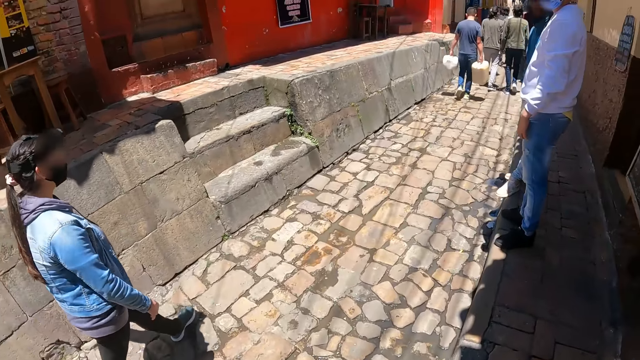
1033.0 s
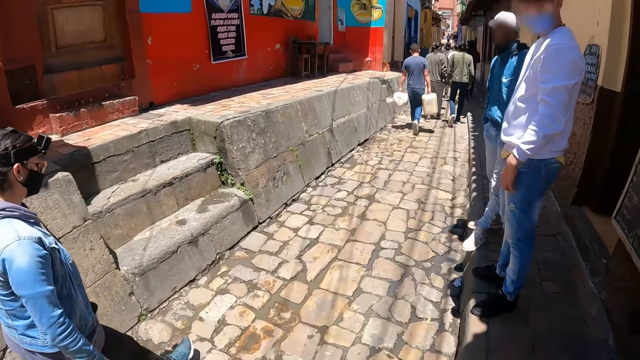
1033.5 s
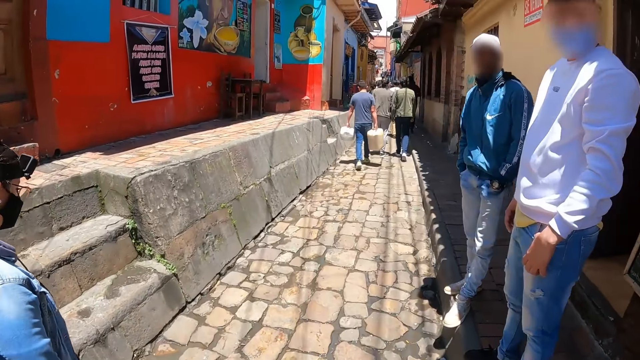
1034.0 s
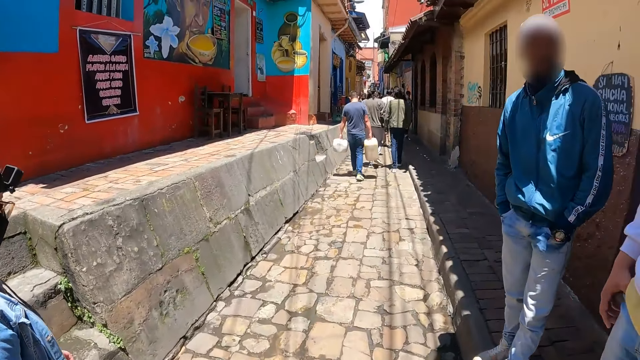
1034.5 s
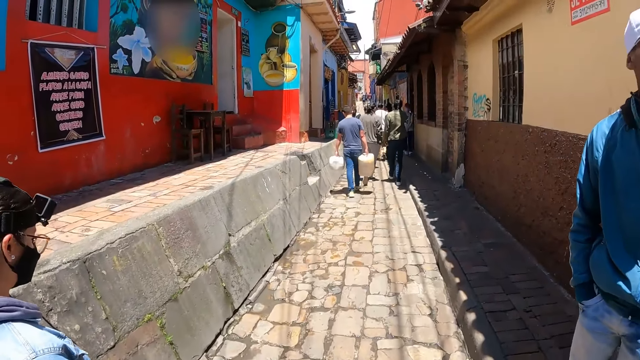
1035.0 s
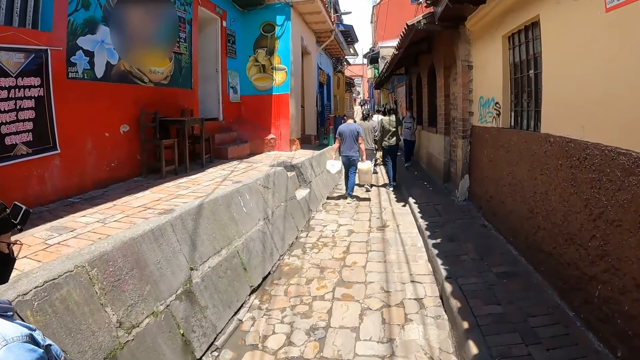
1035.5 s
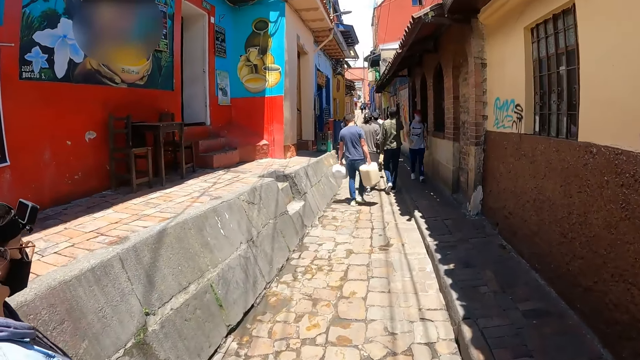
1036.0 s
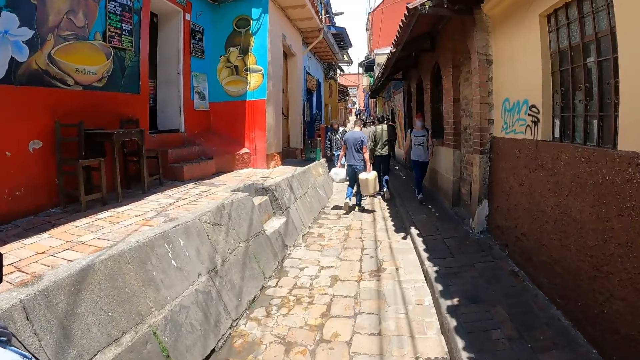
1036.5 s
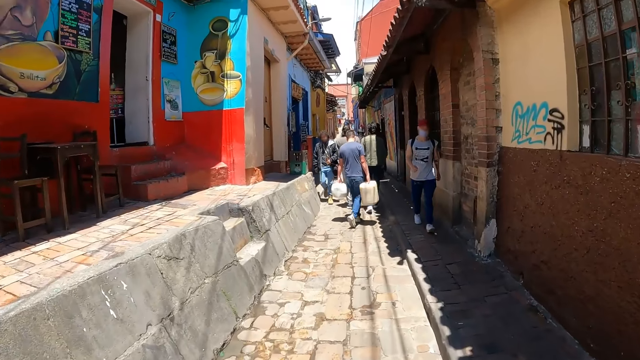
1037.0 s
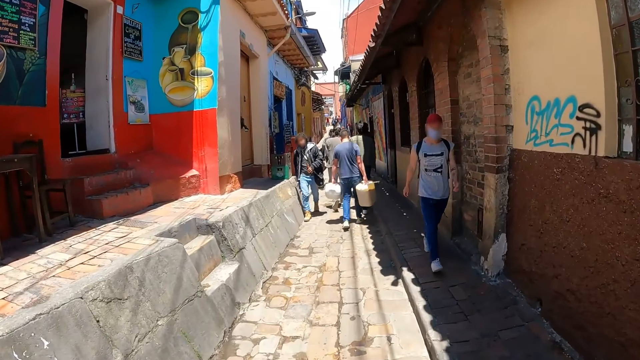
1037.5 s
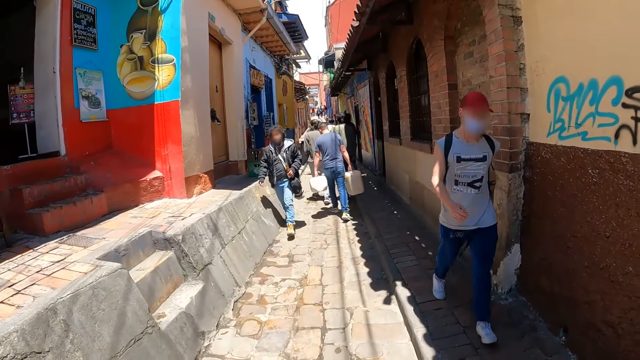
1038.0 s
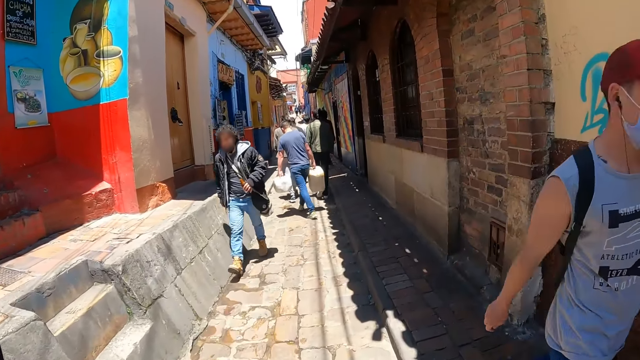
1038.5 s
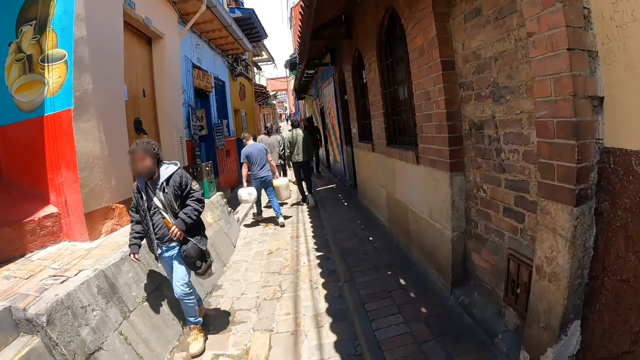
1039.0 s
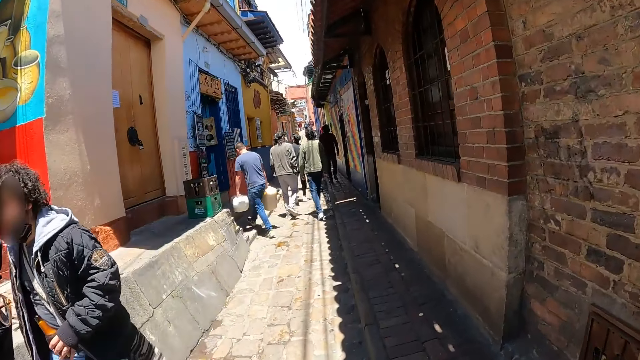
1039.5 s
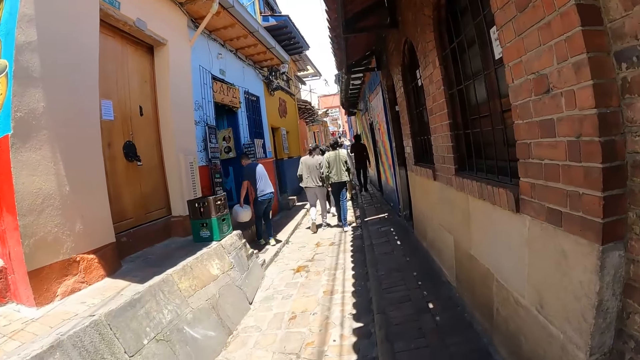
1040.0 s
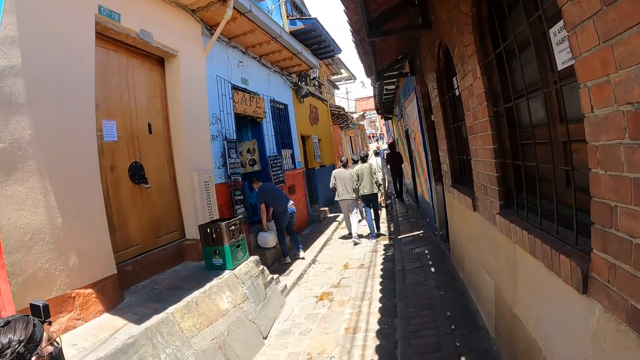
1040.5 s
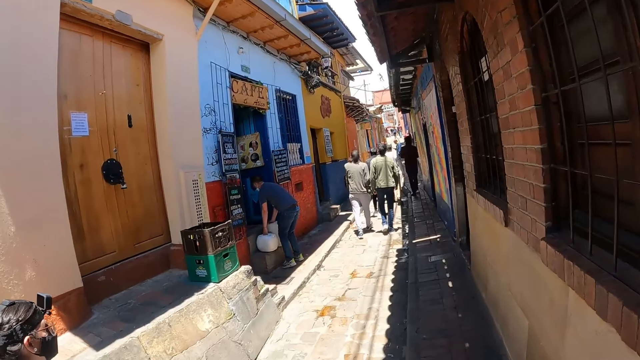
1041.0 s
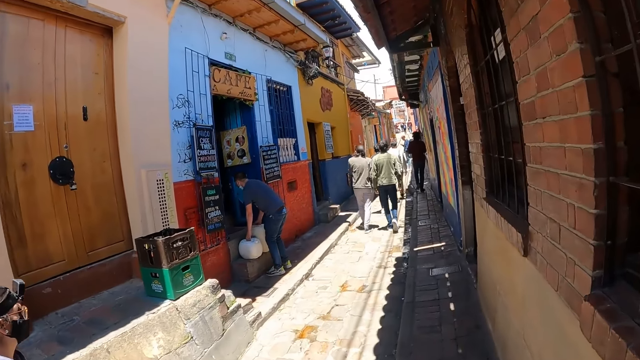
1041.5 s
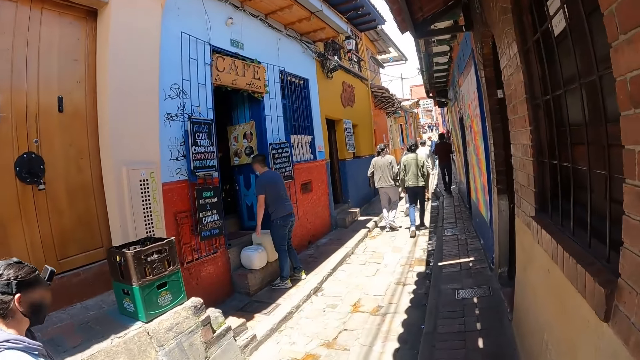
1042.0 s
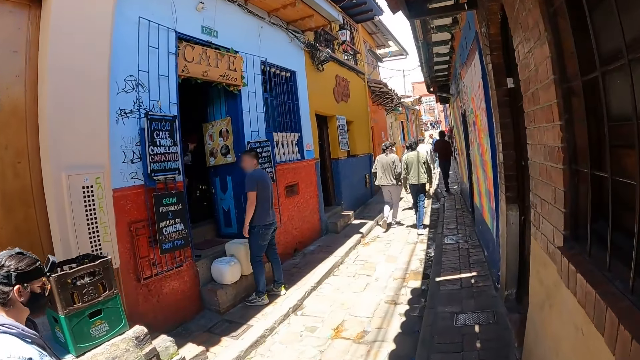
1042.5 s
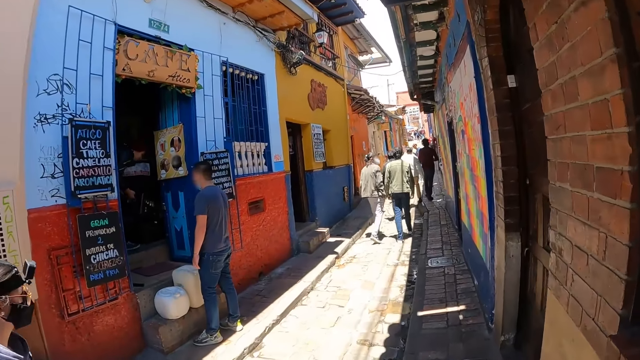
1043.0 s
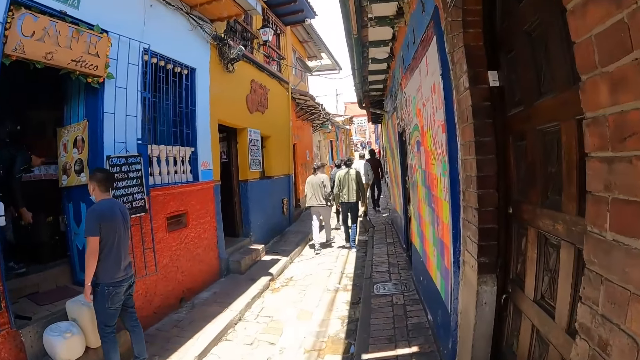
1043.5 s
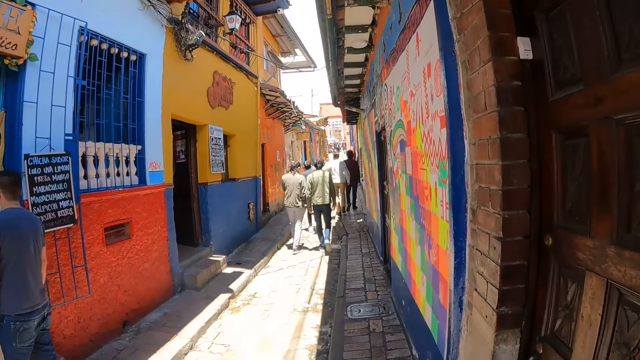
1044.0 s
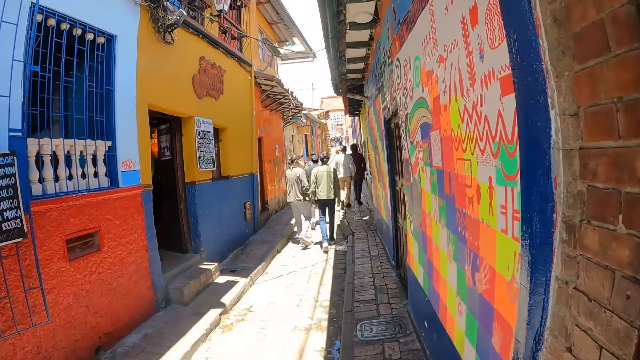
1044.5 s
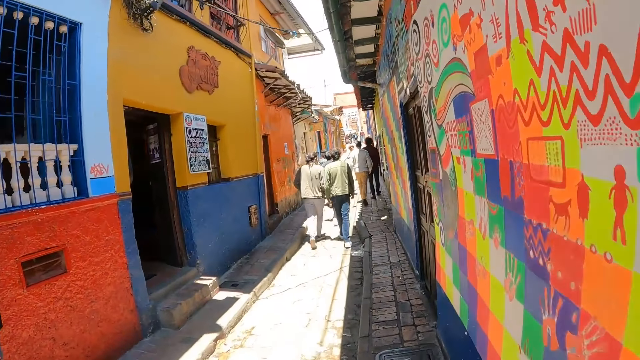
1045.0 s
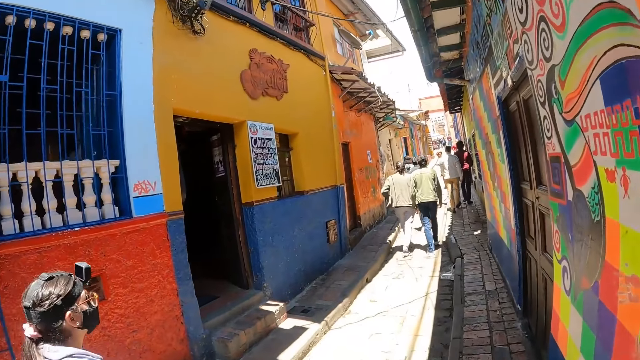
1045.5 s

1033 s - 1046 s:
A man walks towards the camera wearer. Another man walks towards the camera wearer. A third man puts the jerrycan on the floor.

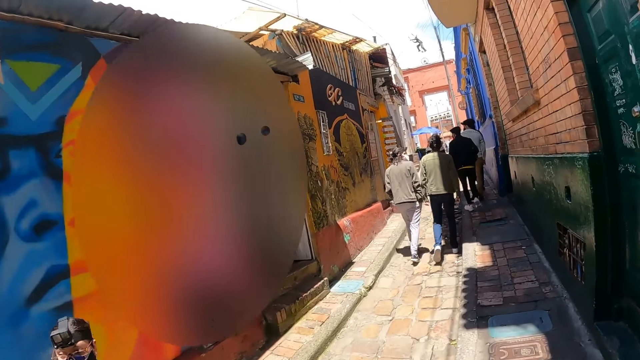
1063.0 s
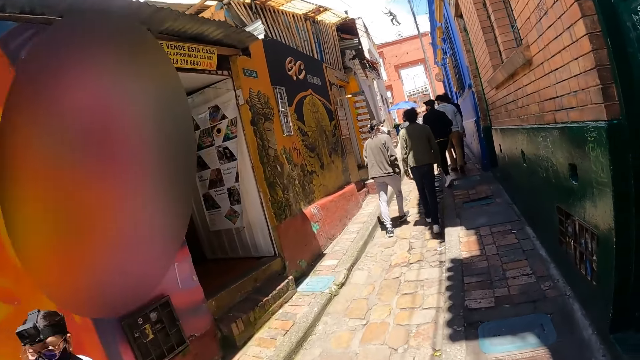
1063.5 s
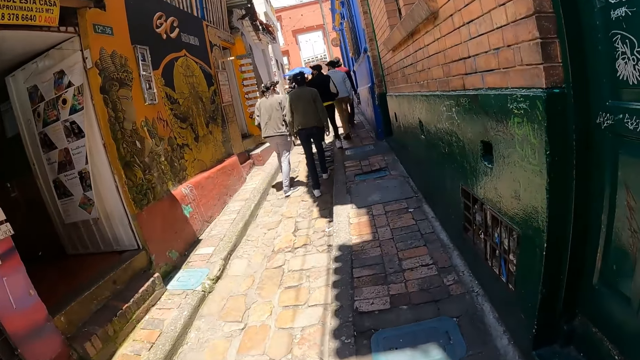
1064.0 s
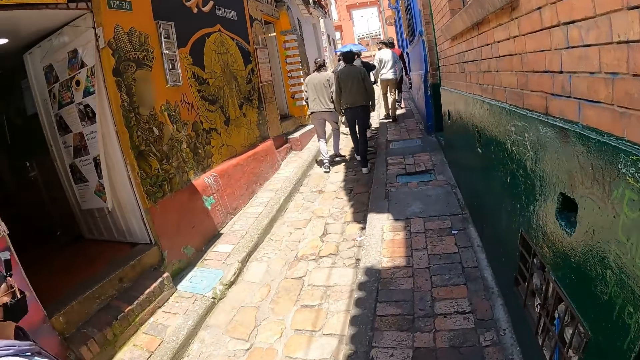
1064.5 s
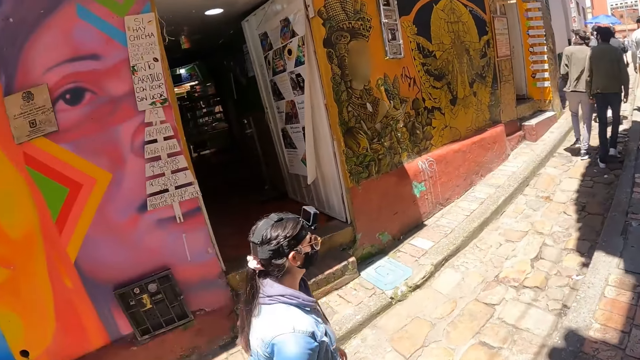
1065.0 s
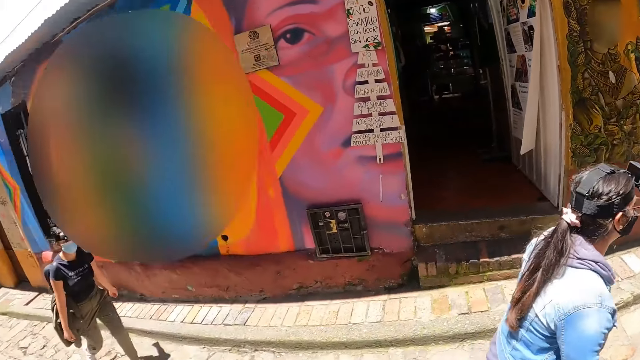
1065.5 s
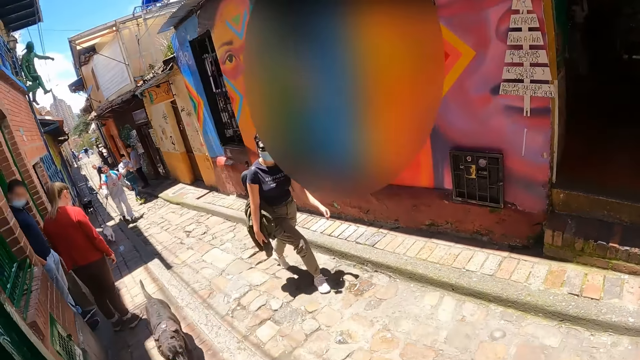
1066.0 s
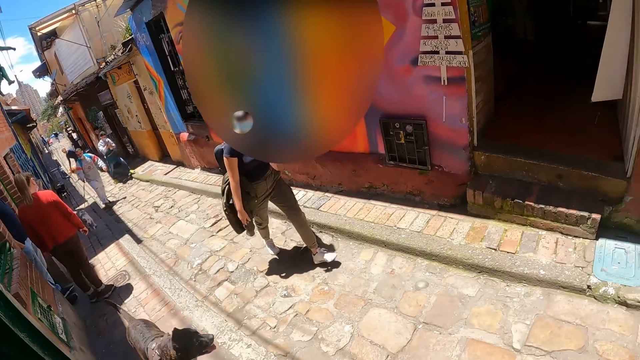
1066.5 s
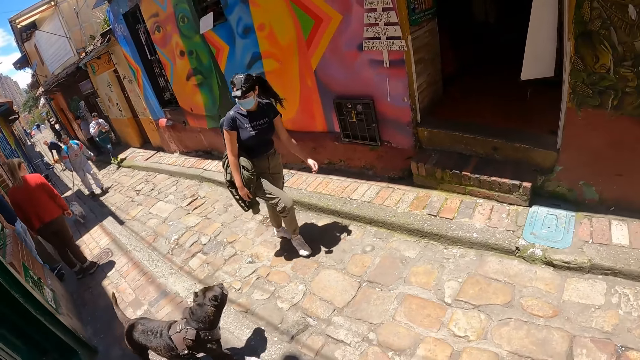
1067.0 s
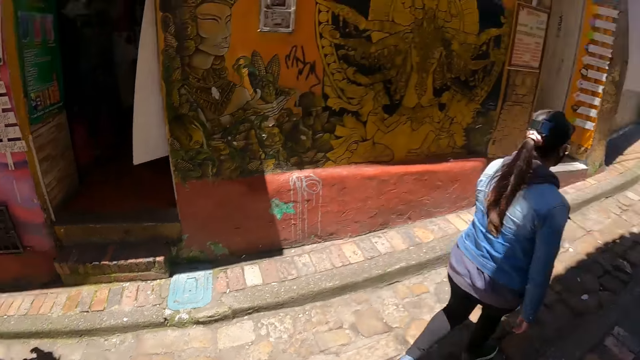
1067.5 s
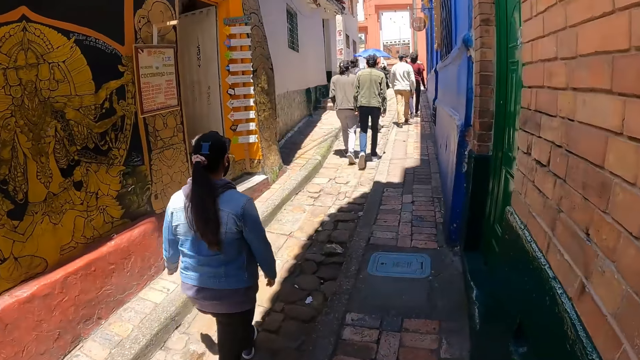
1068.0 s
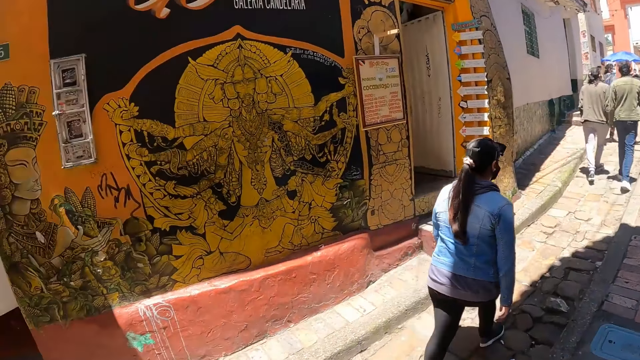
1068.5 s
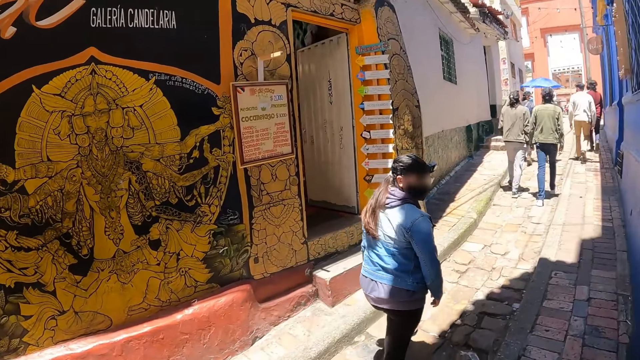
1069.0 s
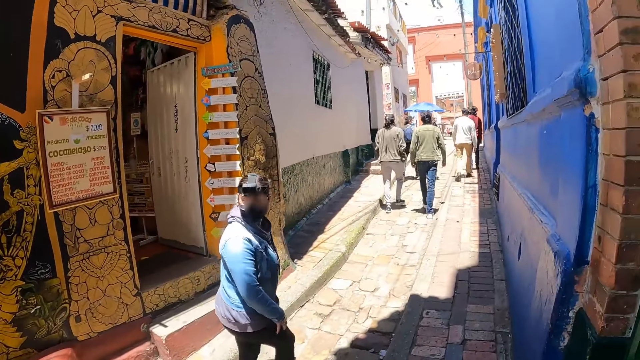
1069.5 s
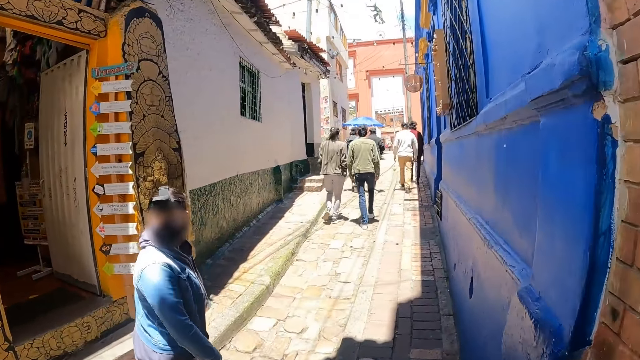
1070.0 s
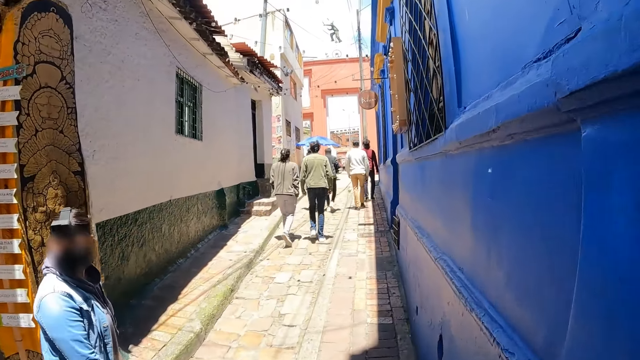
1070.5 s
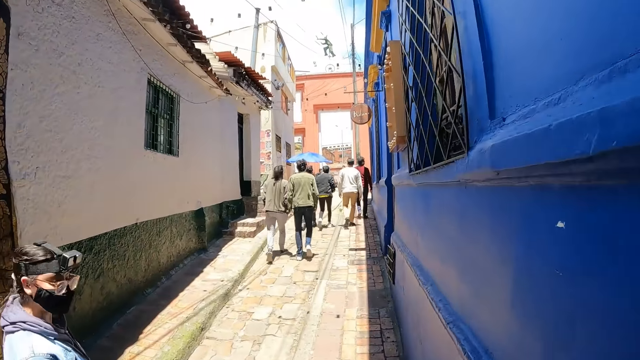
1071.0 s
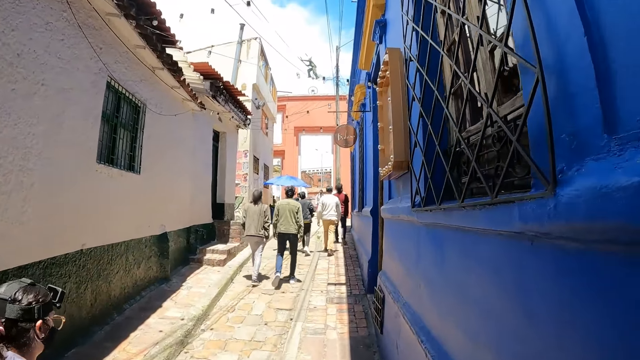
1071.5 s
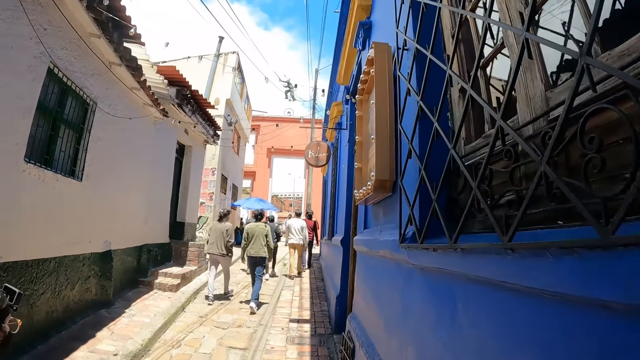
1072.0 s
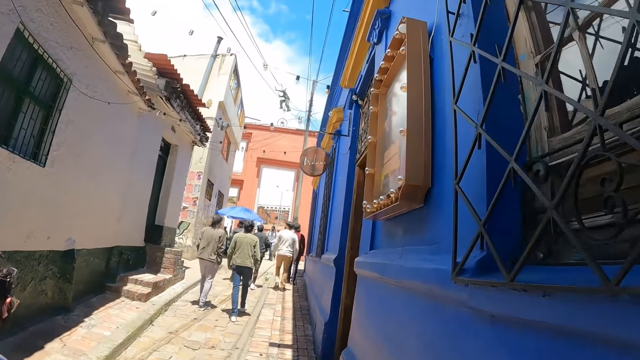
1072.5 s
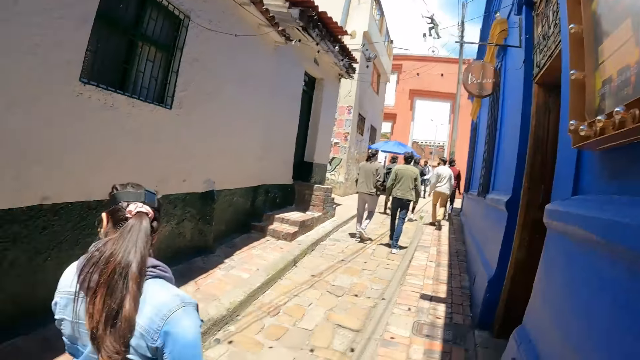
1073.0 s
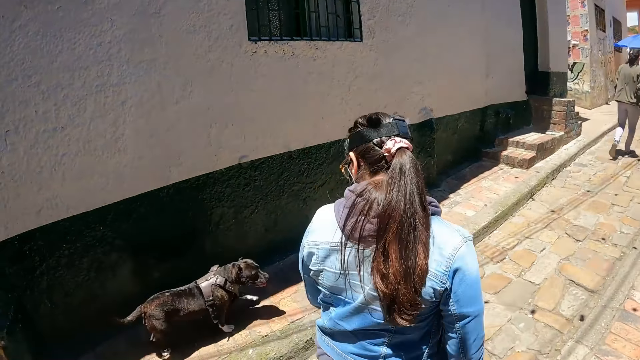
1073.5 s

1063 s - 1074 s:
The camera wearer looks behind. A woman looks behind.
